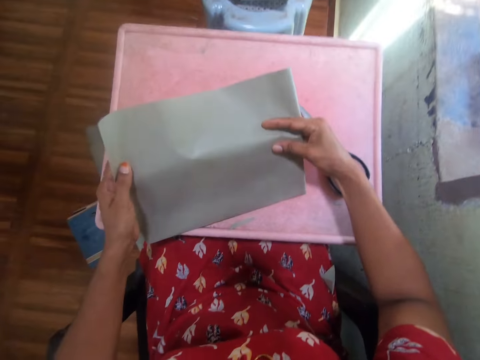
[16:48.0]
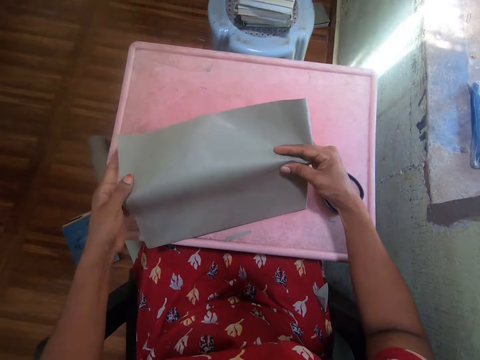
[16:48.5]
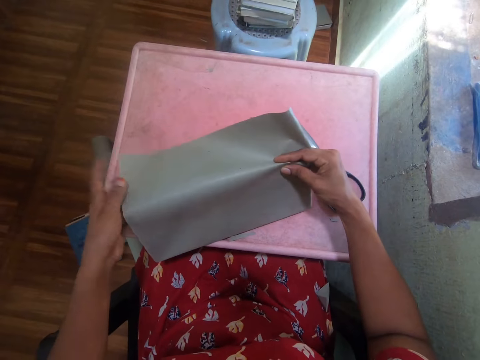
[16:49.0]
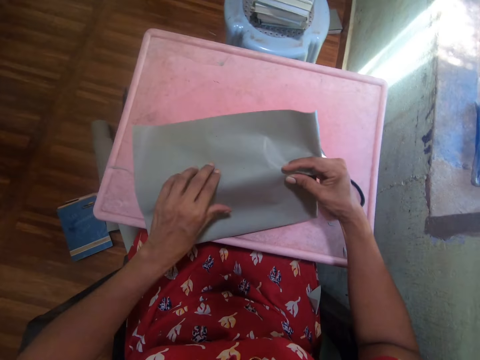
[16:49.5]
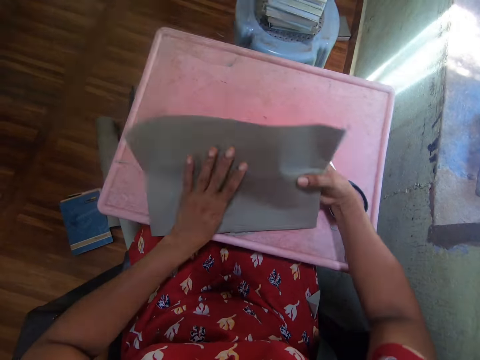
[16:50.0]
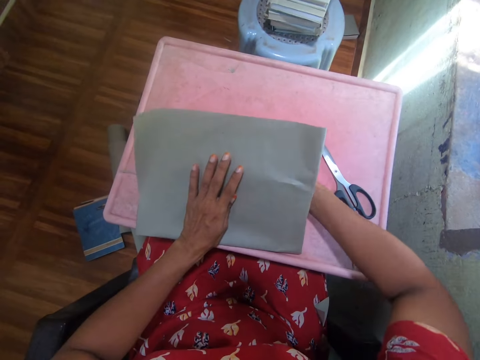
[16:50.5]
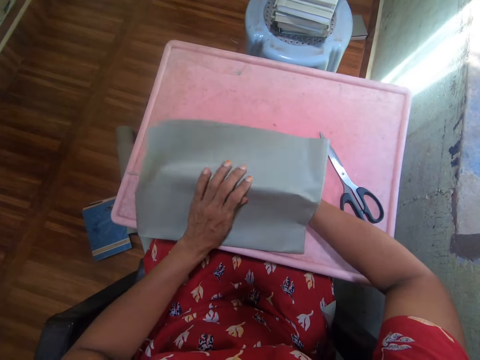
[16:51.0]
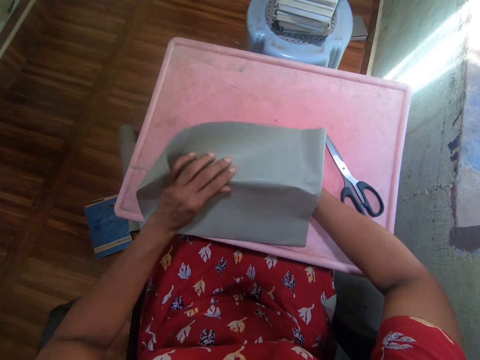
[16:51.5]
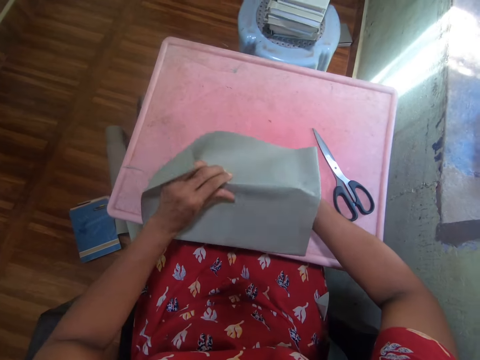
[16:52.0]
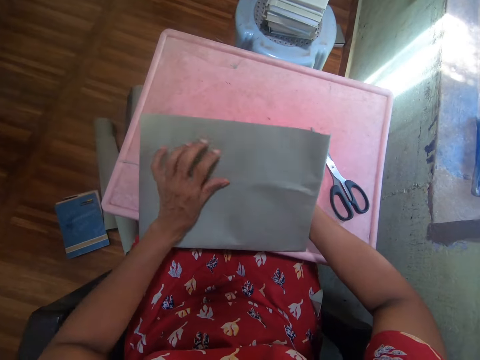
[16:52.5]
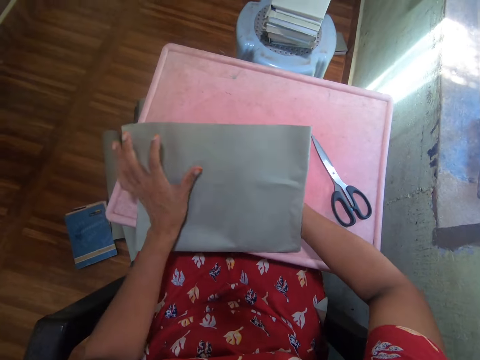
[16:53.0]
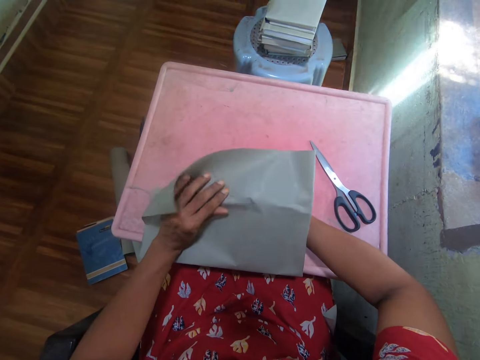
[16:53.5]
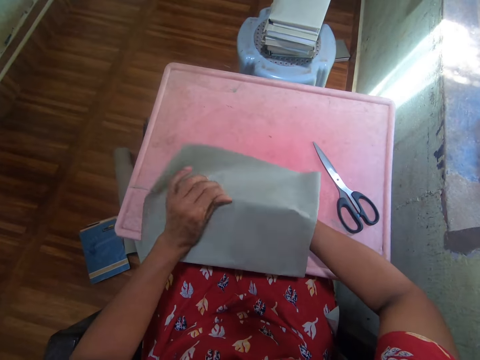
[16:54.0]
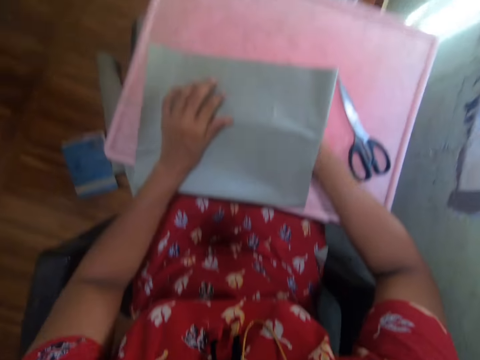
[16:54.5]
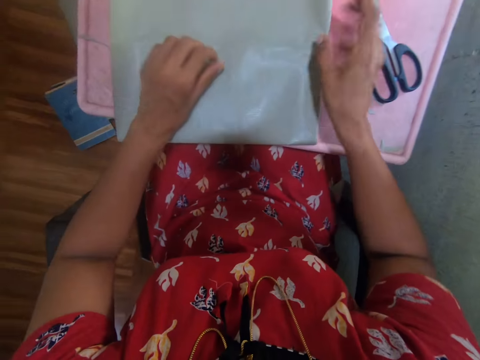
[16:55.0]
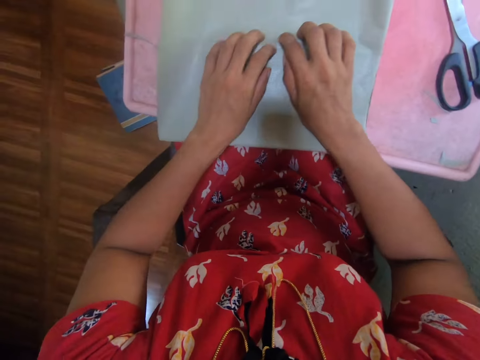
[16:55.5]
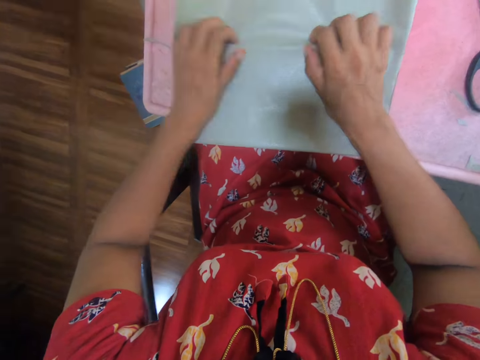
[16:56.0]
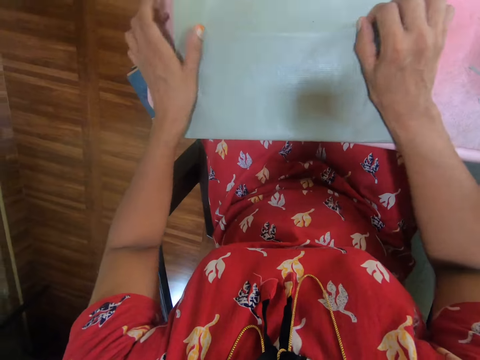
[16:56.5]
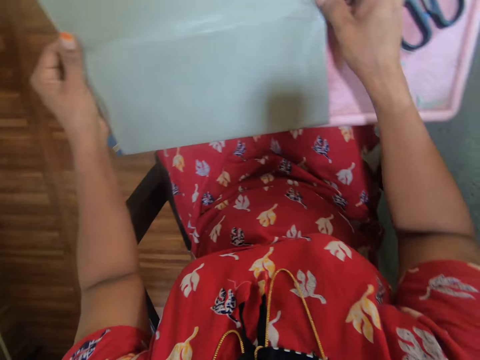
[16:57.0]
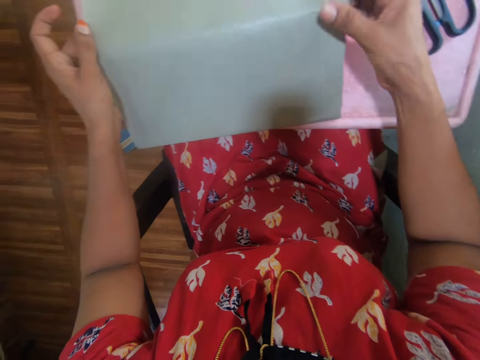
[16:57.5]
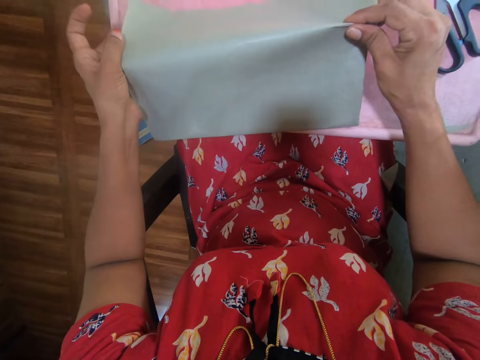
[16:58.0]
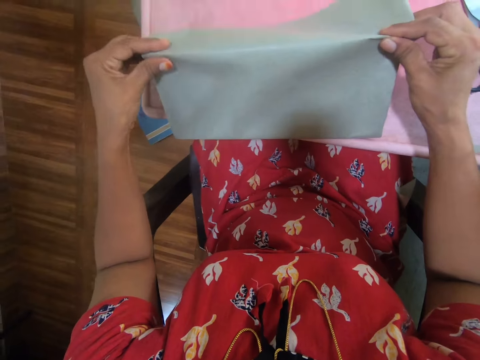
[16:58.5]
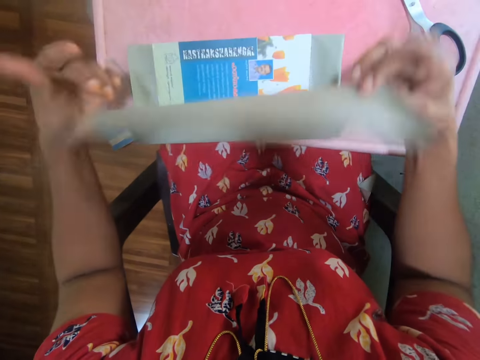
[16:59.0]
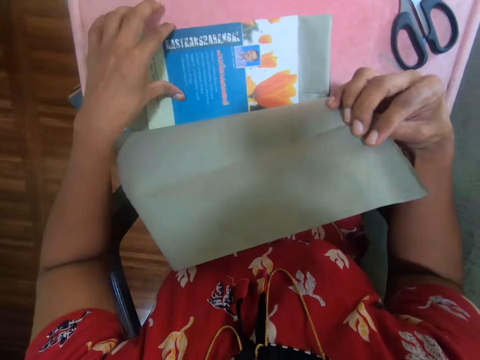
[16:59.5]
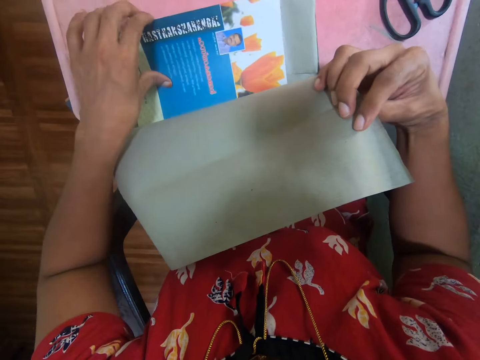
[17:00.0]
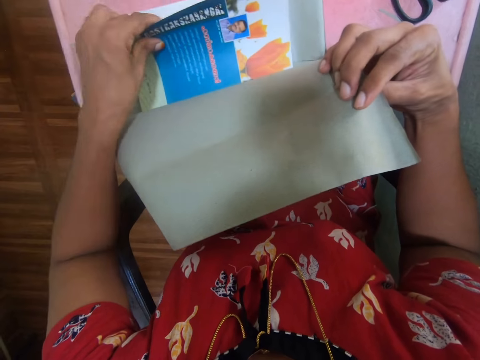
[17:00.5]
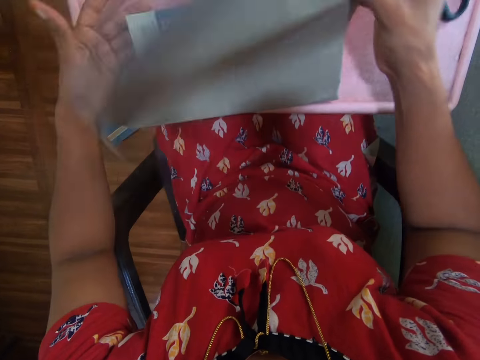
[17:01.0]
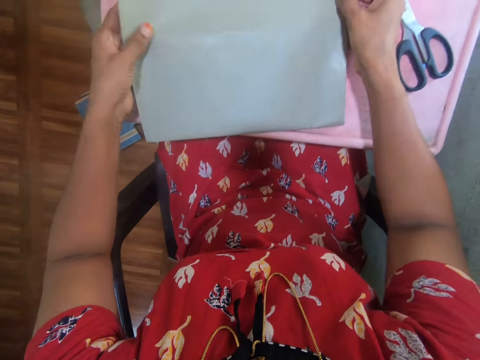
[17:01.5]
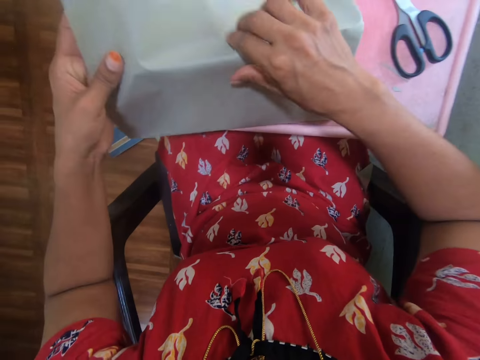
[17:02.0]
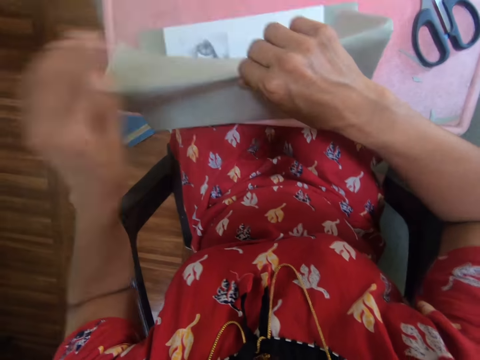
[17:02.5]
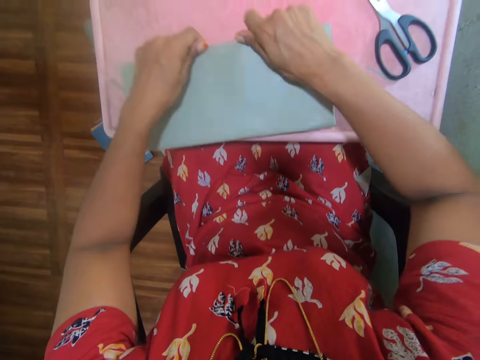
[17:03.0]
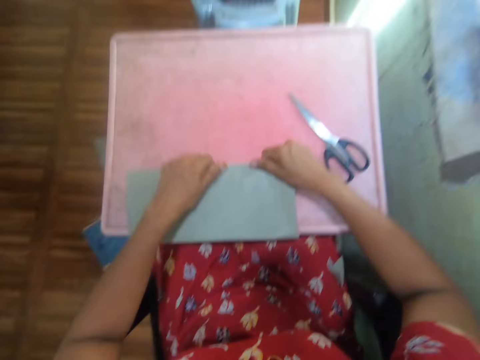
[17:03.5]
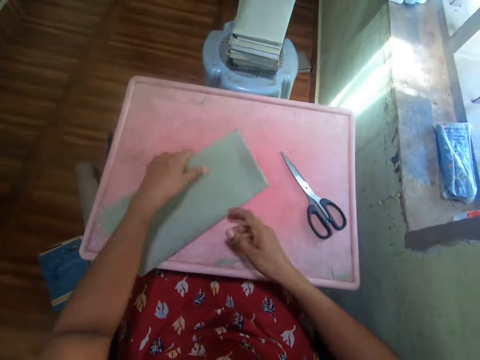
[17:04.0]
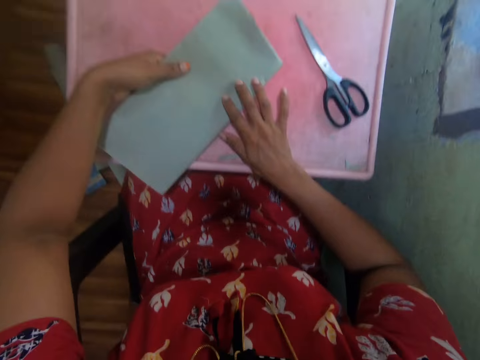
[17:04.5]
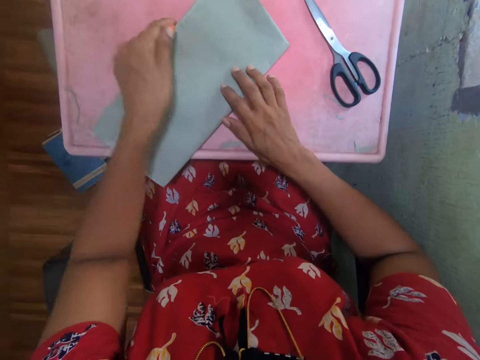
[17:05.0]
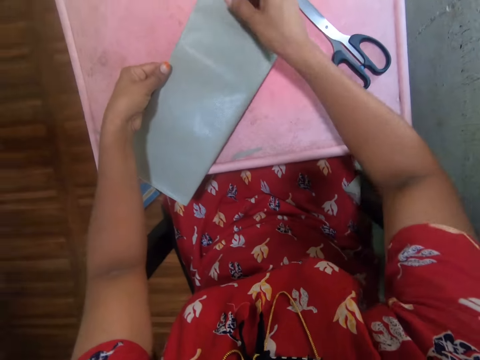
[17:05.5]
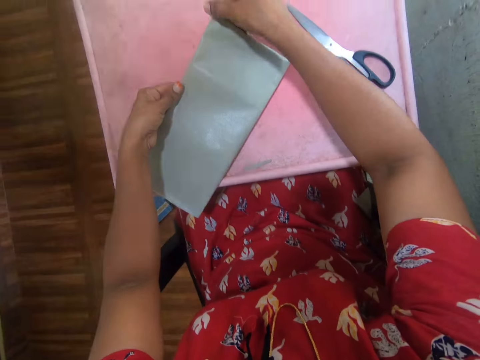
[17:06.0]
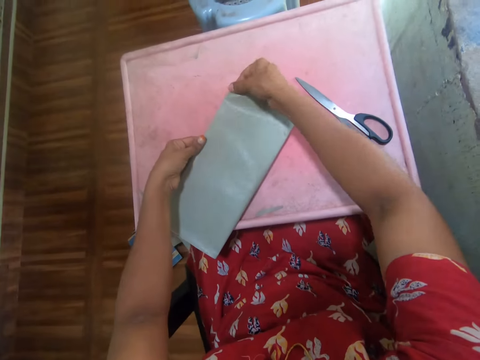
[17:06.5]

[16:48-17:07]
The camera wearer folds the piece of paper on the book. They hold the book cover. They fold the piece of paper on the book cover.

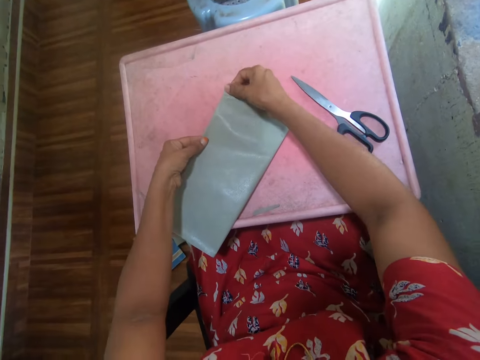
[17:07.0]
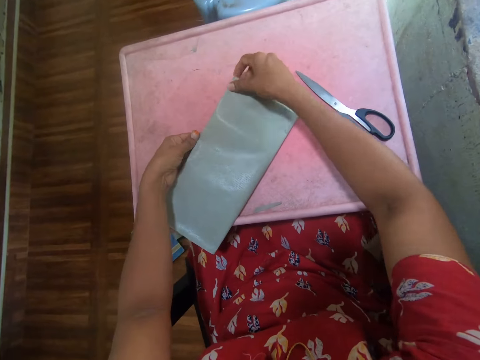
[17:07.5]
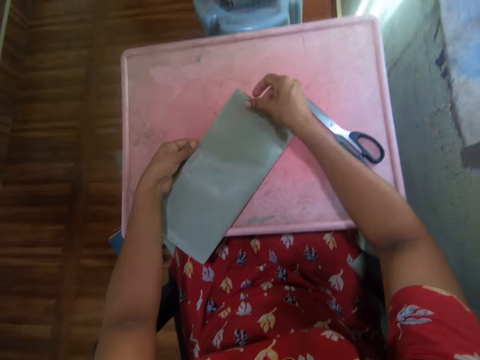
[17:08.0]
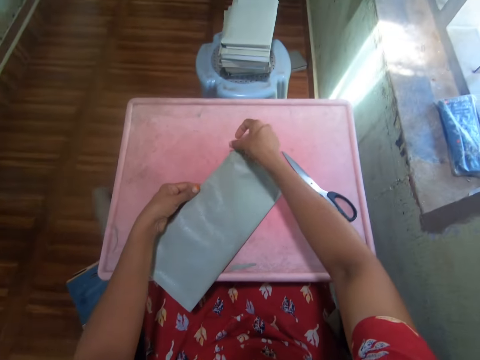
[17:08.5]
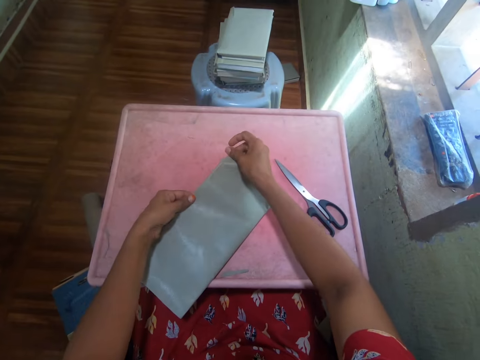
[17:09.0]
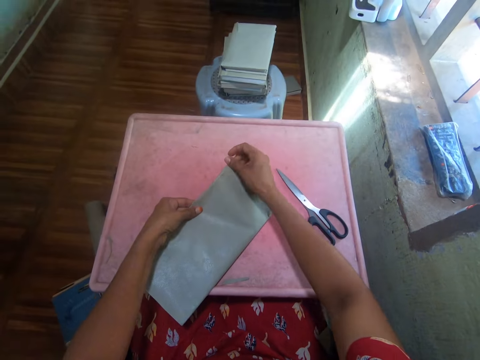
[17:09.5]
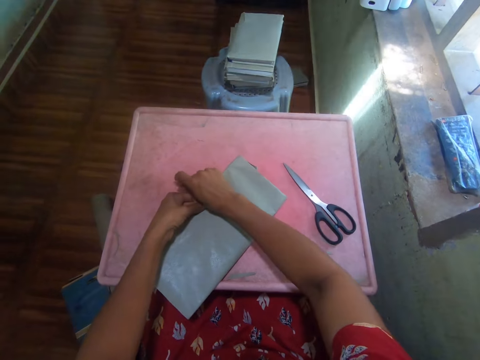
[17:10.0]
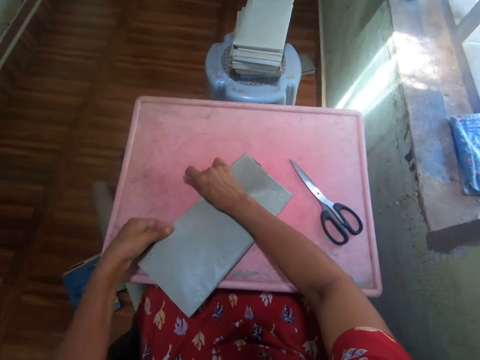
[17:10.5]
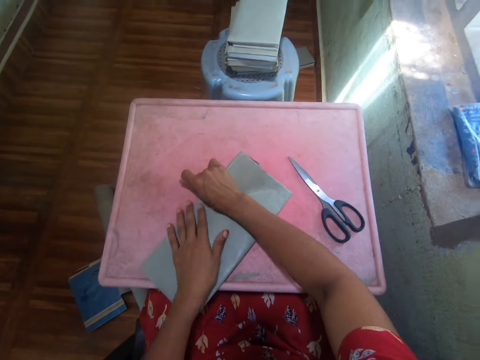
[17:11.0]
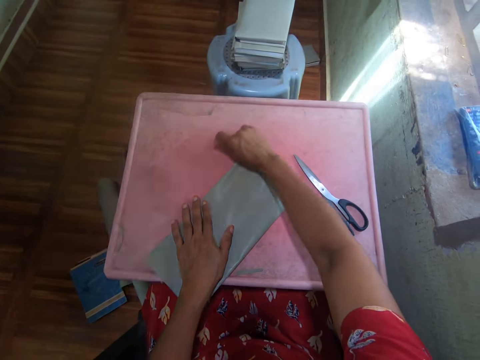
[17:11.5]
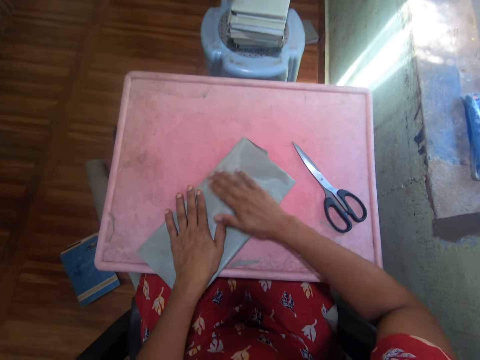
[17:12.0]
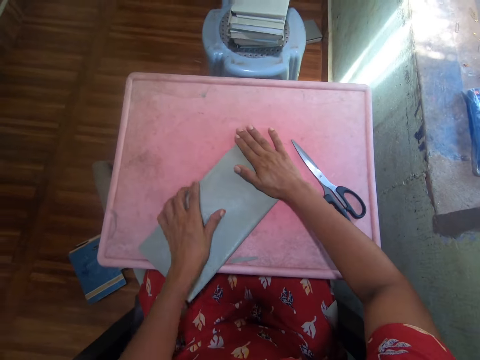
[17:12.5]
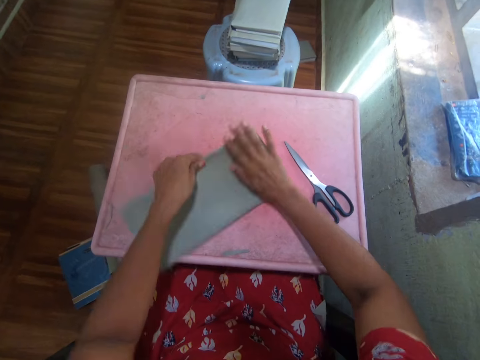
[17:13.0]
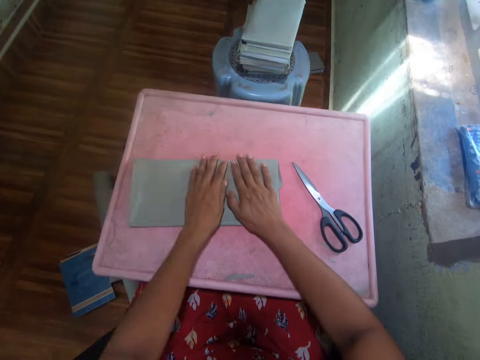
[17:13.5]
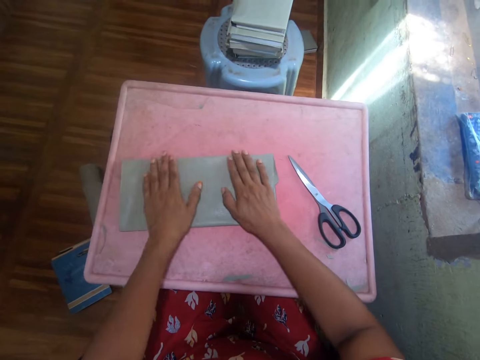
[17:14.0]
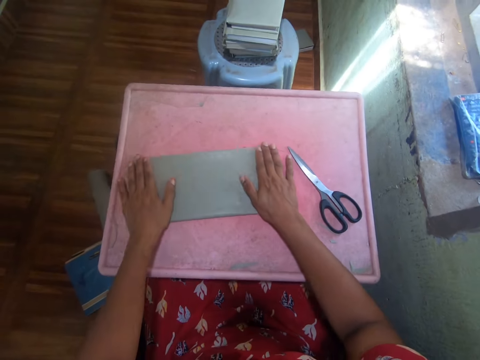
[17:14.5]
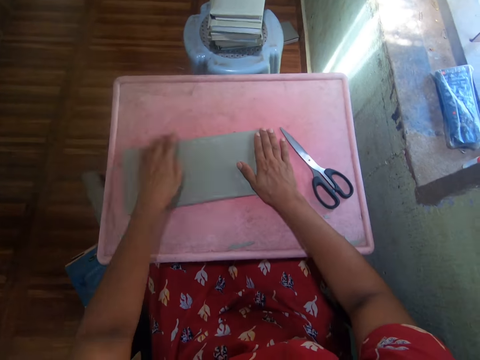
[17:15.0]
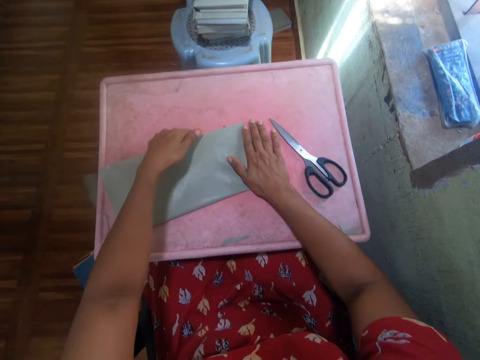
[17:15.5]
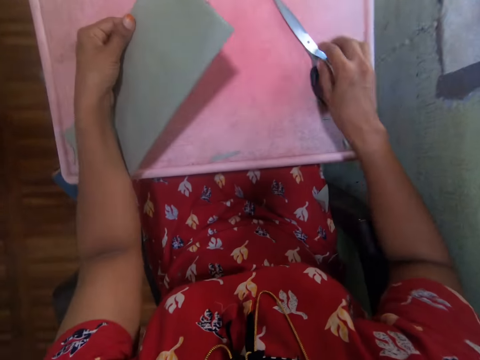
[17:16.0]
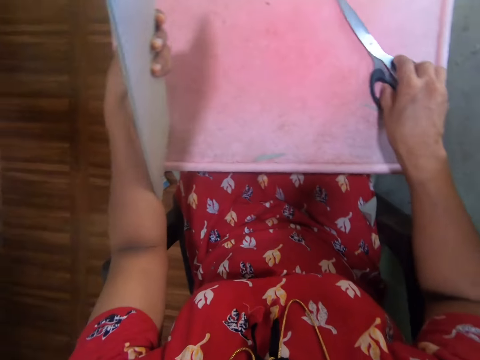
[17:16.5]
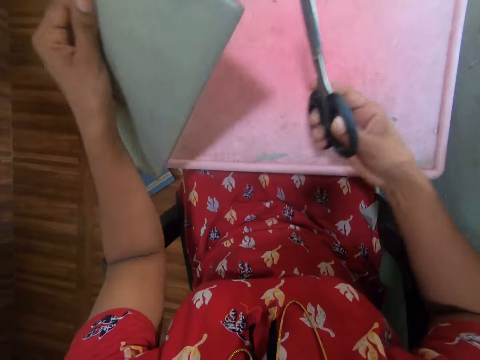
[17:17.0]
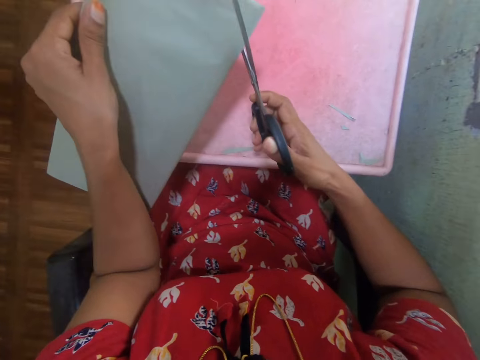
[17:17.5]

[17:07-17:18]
The camera wearer picks up a pair of scissors from the table.
